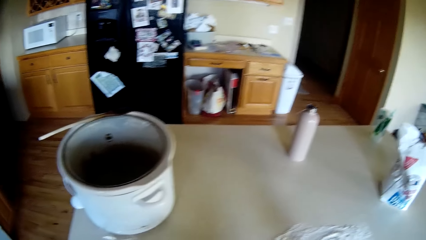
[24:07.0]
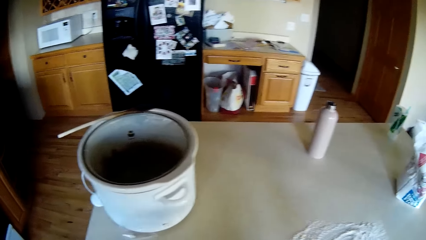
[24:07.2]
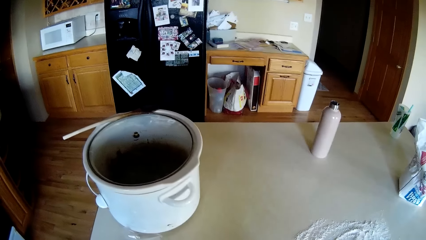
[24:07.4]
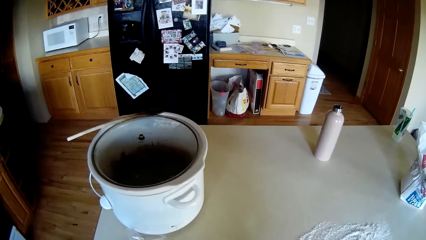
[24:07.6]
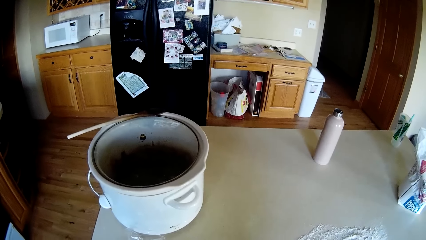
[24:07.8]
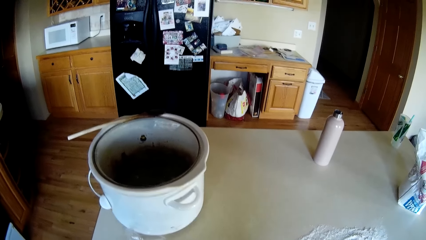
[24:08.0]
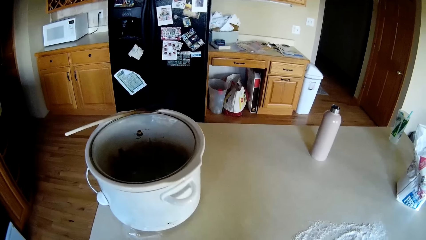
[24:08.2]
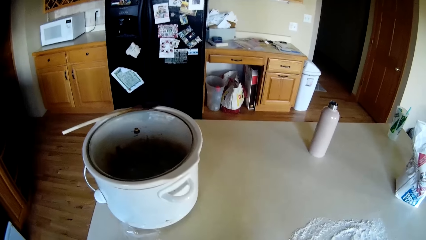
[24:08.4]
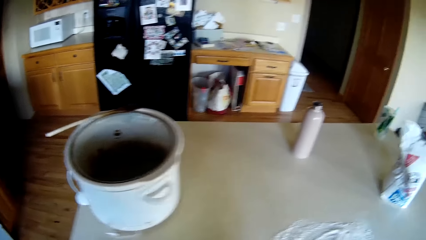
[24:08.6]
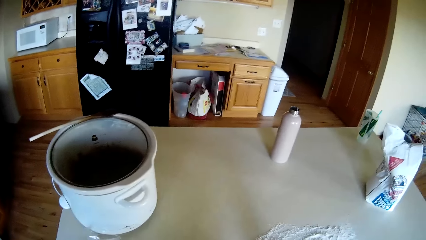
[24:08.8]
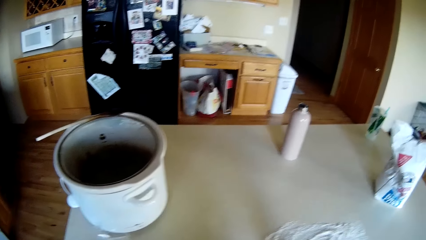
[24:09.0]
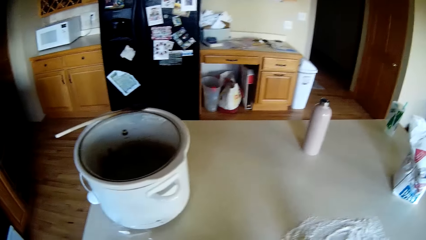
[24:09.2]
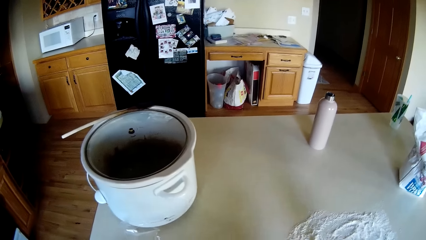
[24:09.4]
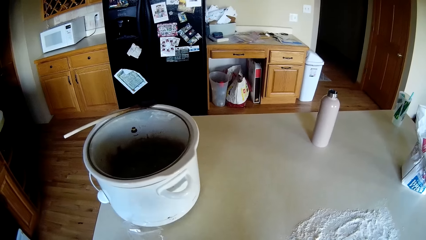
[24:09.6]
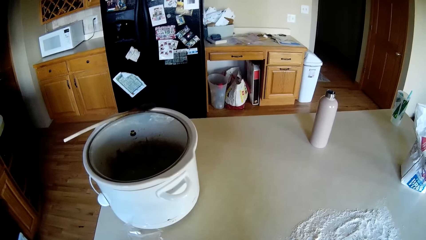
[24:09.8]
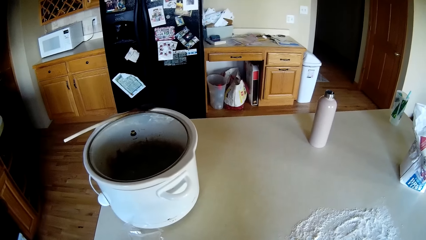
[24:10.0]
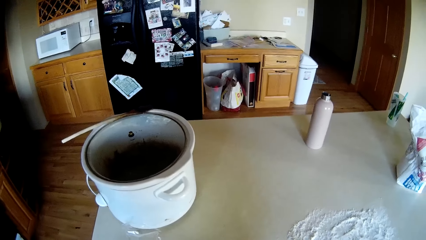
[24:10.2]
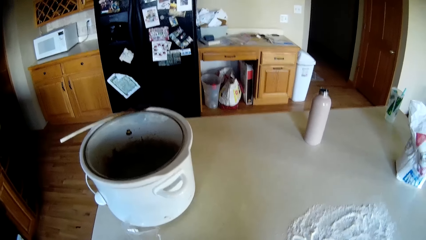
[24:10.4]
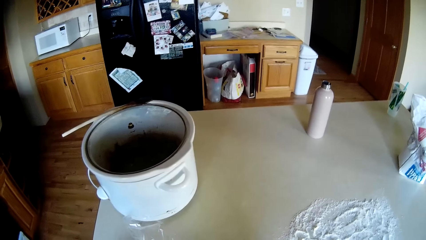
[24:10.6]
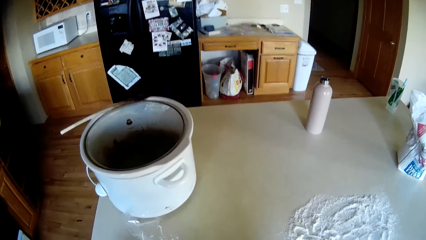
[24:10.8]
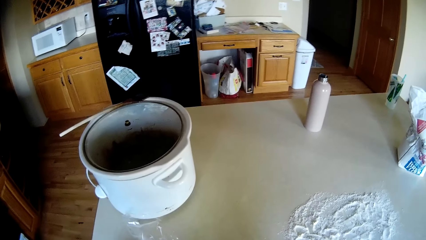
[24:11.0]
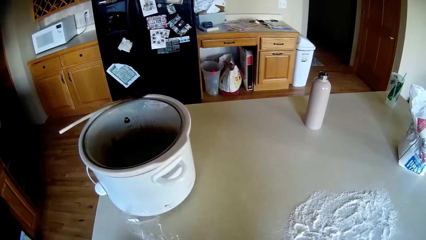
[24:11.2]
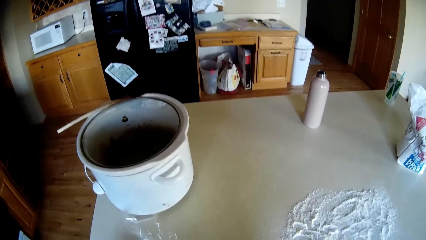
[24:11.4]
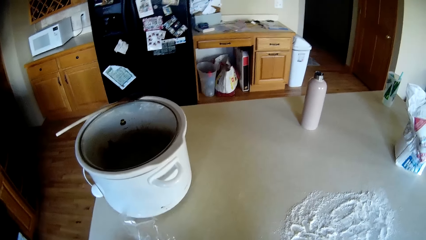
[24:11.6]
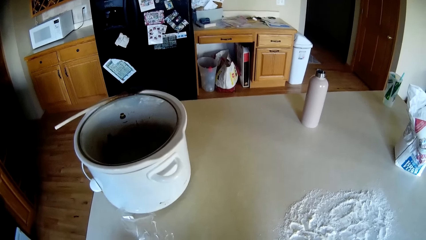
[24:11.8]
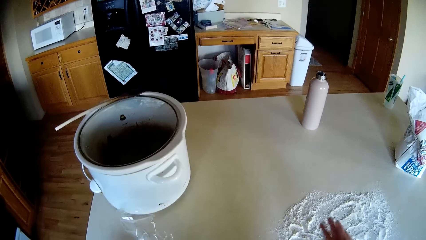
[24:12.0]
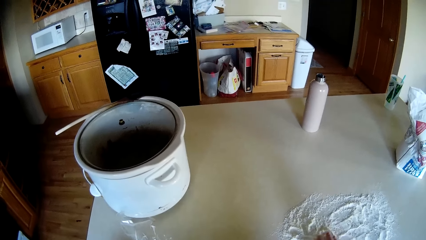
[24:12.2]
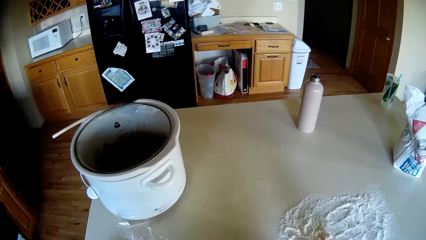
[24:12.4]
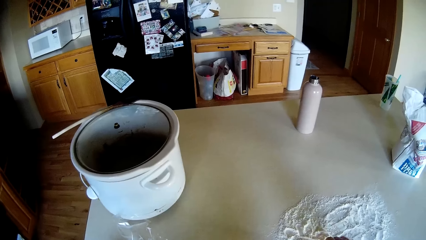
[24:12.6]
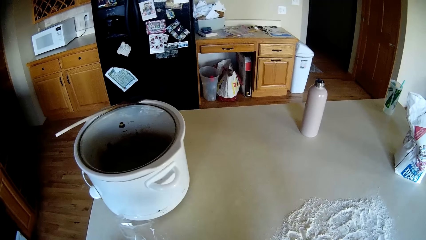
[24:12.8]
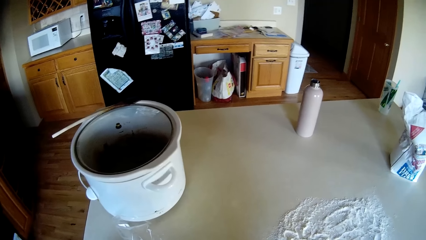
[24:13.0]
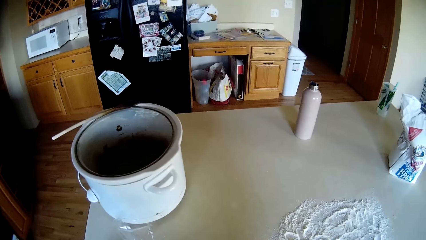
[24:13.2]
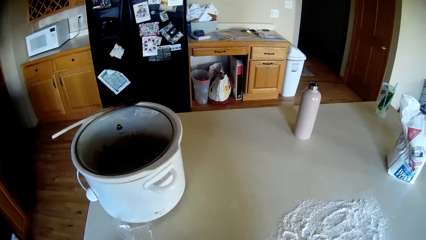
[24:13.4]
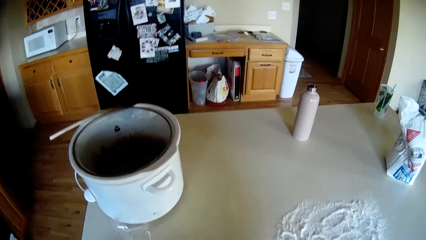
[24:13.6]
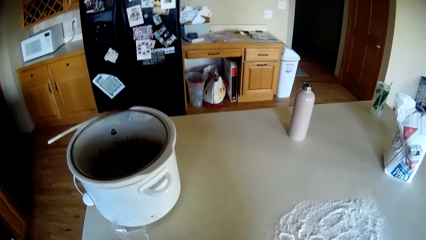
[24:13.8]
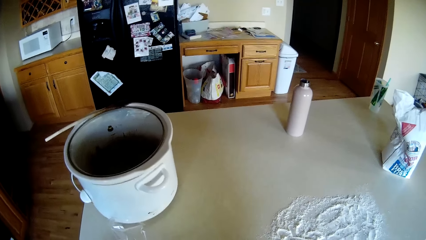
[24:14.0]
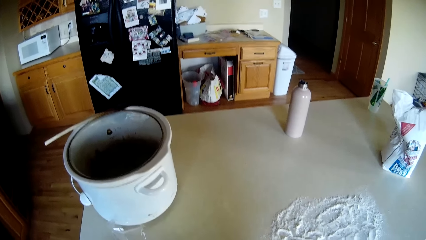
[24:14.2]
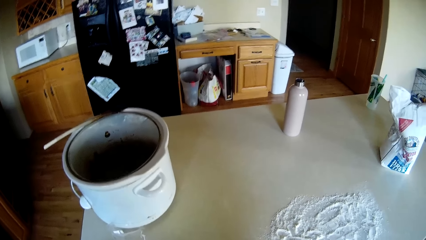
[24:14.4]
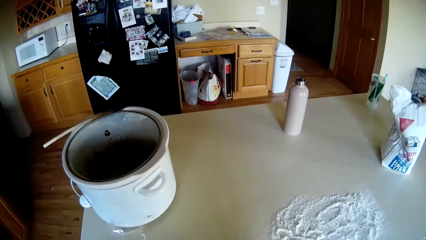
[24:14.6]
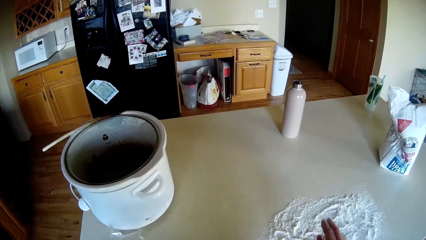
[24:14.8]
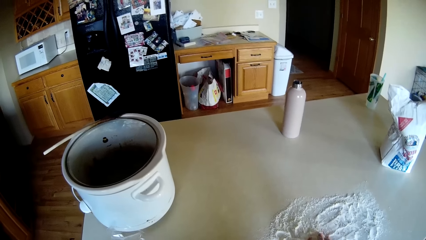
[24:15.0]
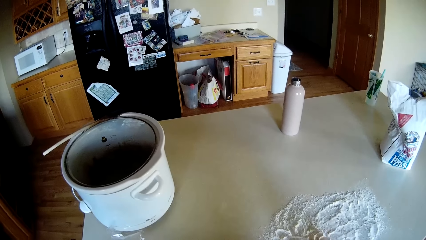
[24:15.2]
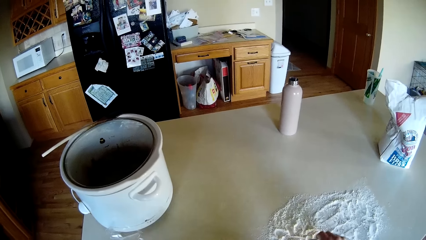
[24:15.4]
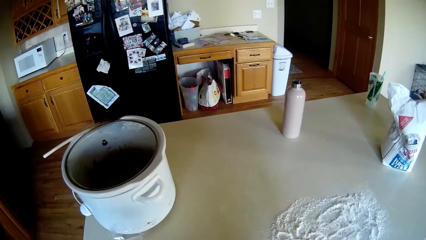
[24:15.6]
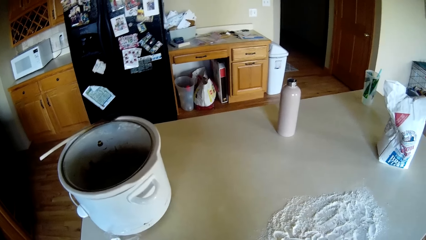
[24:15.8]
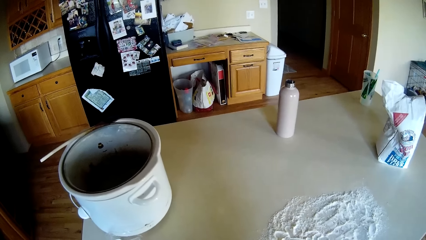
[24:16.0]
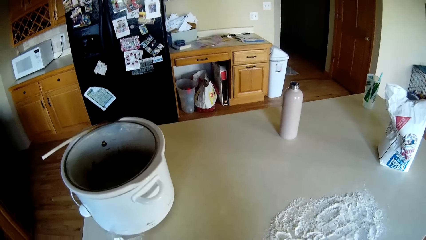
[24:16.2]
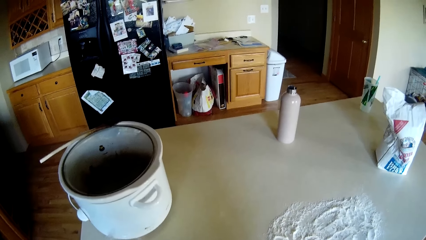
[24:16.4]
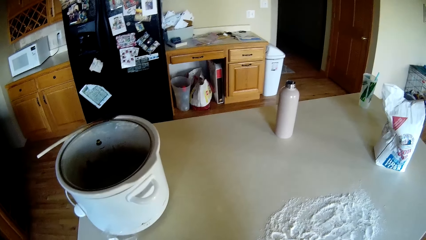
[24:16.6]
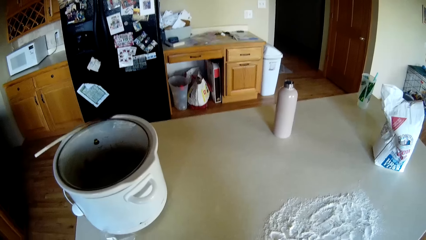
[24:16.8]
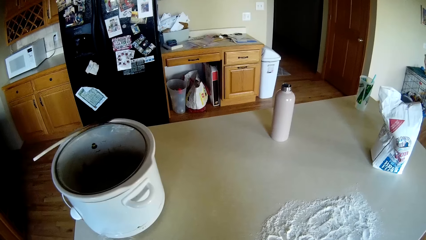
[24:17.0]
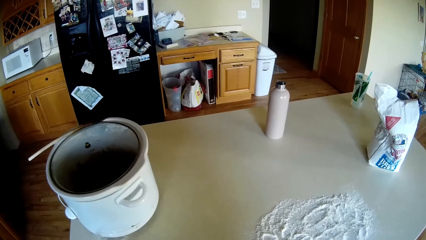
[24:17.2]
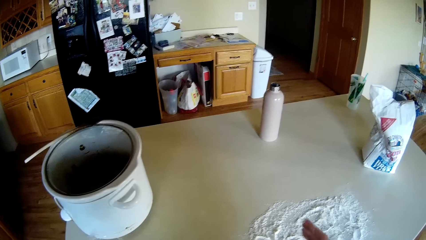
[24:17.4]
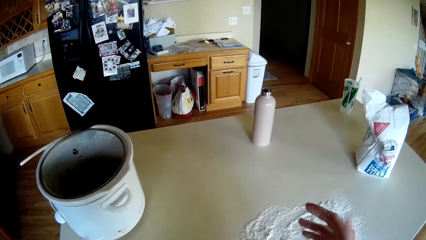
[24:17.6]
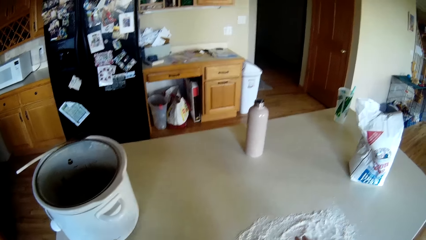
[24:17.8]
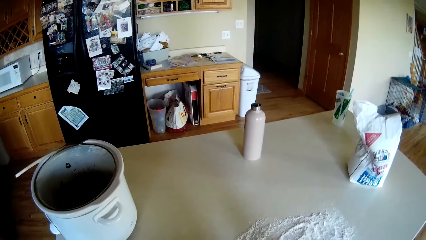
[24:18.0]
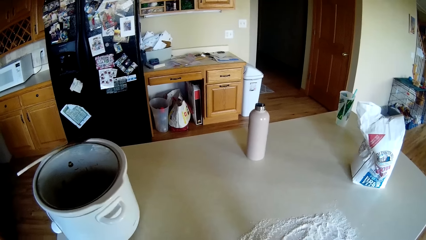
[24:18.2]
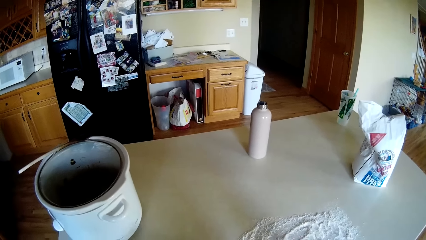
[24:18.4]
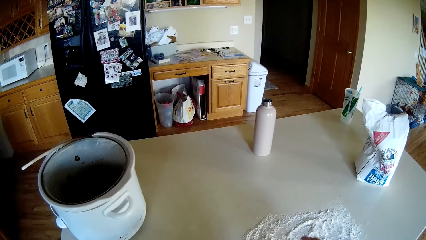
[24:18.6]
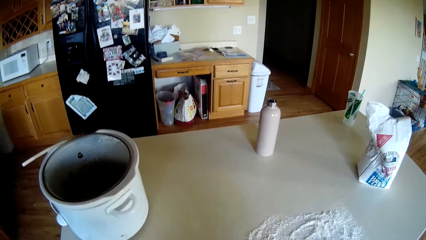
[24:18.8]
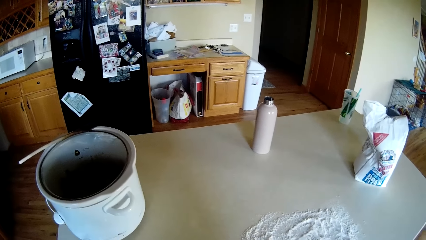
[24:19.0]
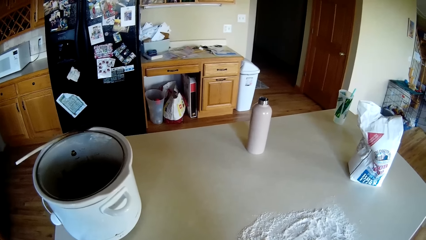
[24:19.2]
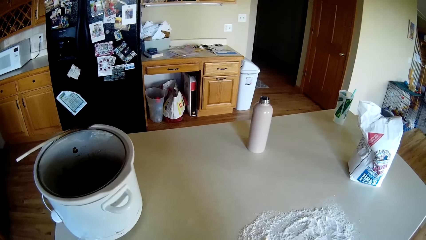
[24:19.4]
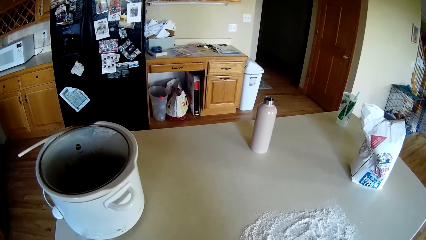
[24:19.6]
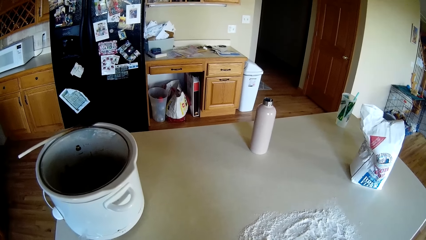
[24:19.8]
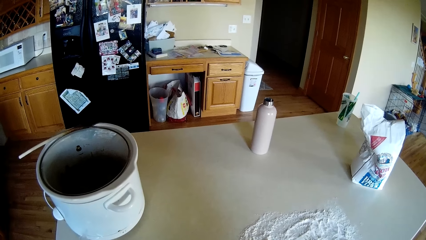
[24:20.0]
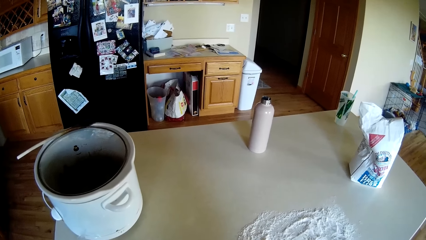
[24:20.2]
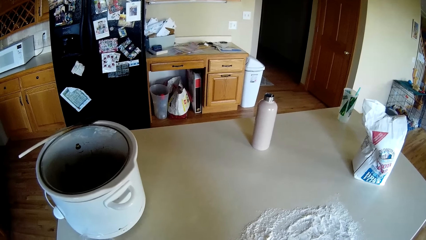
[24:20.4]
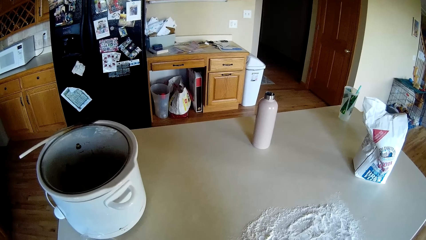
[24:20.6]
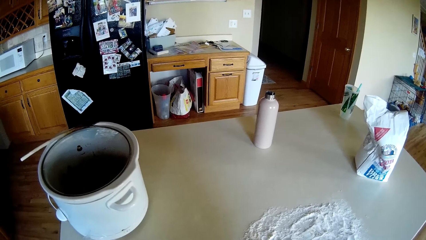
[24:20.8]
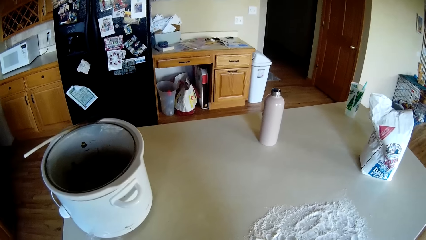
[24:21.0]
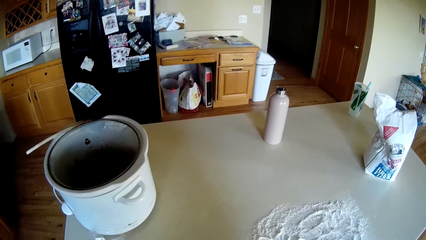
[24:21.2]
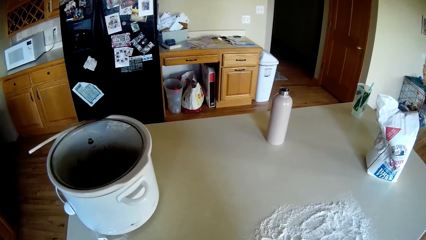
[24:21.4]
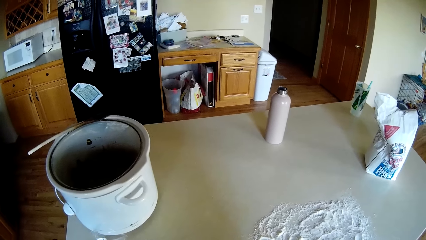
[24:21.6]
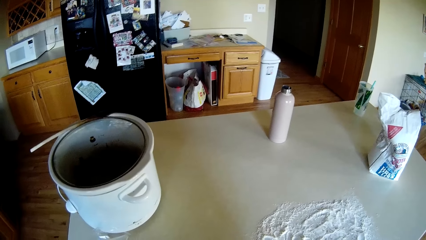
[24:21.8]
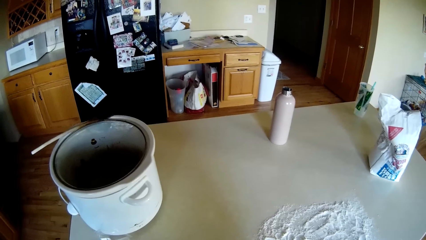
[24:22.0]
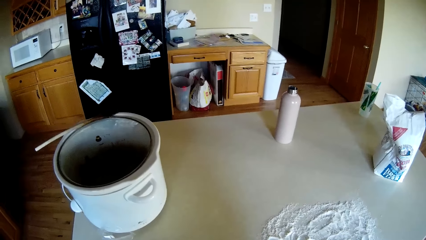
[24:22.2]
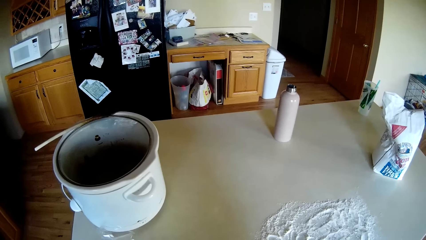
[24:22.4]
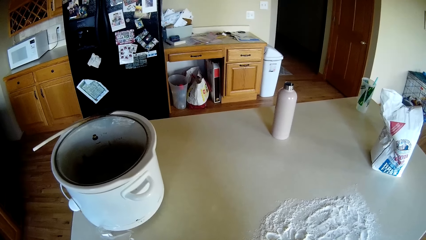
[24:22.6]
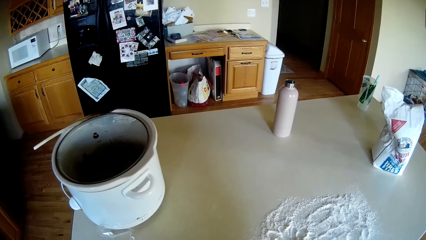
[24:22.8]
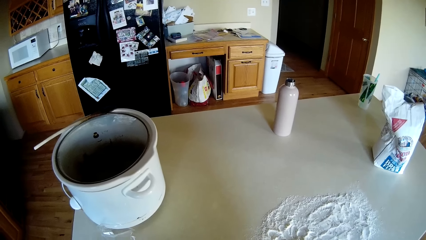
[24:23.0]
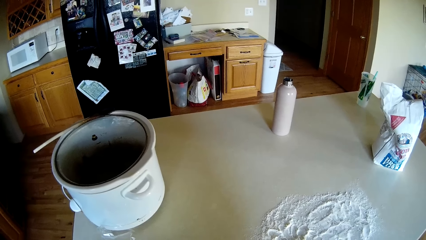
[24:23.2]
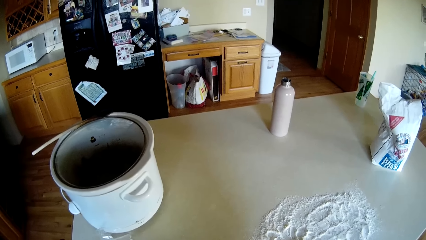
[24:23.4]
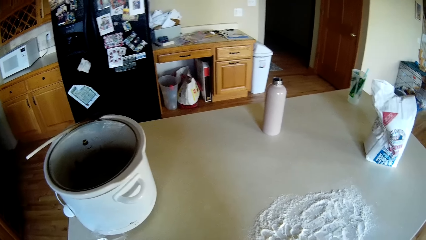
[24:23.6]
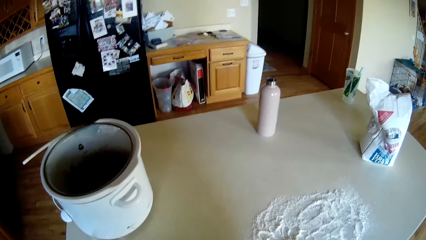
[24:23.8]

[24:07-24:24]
The camera wearer touches the flour on the kitchen table with her right hand. She touches it repeatedly.
